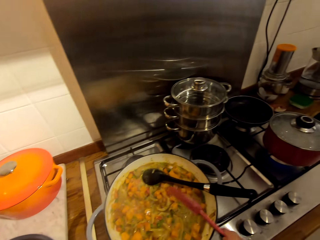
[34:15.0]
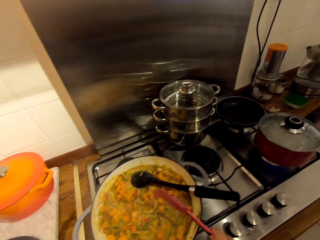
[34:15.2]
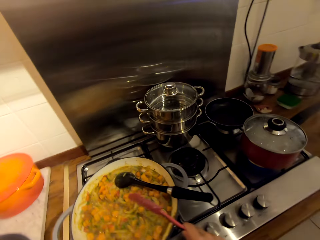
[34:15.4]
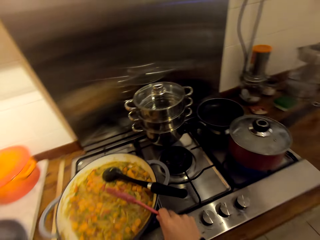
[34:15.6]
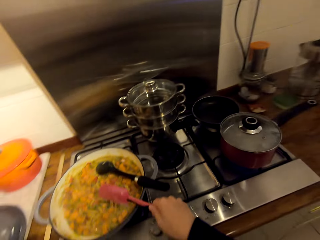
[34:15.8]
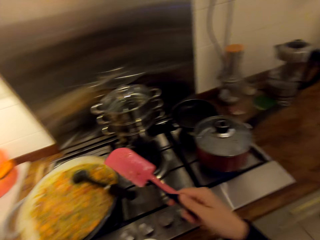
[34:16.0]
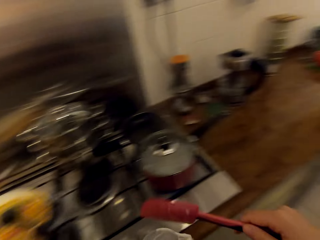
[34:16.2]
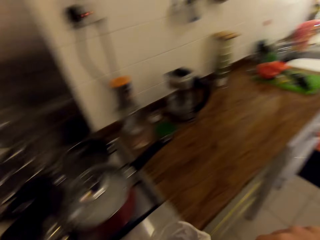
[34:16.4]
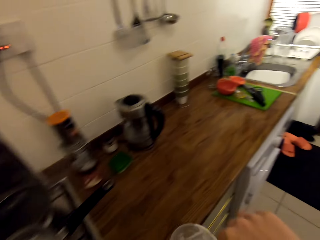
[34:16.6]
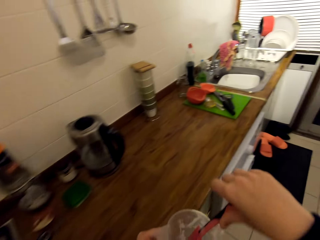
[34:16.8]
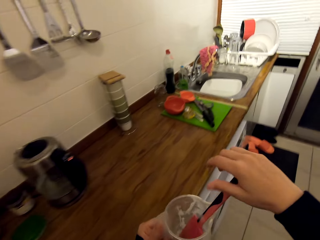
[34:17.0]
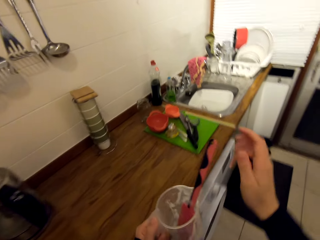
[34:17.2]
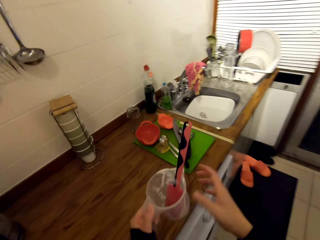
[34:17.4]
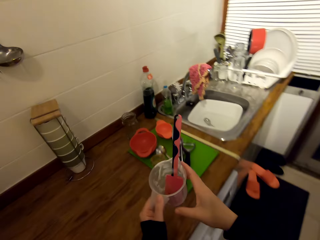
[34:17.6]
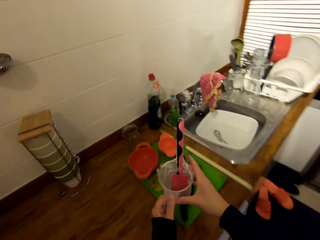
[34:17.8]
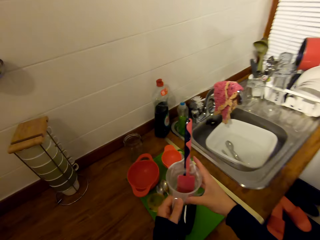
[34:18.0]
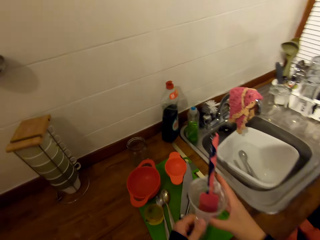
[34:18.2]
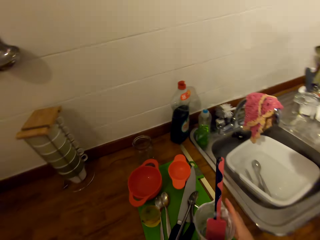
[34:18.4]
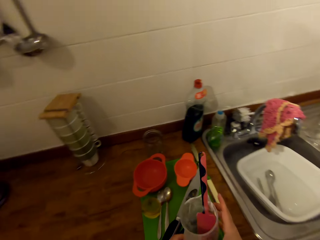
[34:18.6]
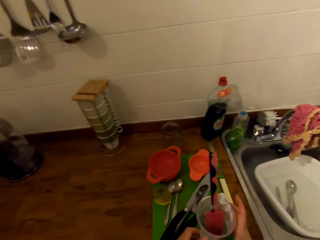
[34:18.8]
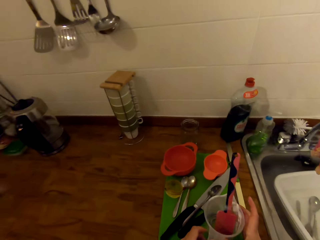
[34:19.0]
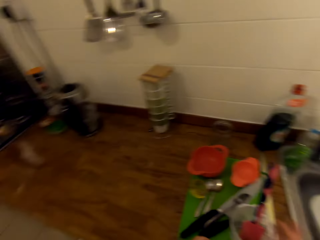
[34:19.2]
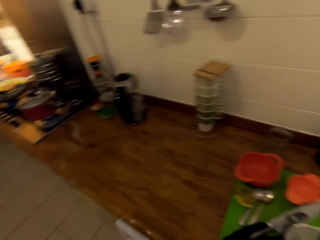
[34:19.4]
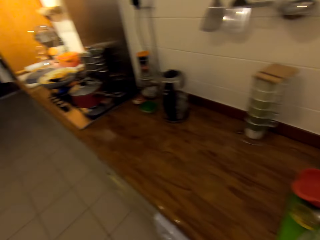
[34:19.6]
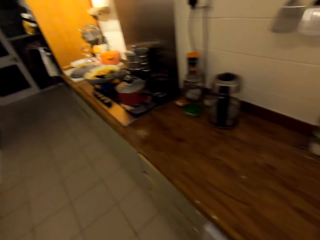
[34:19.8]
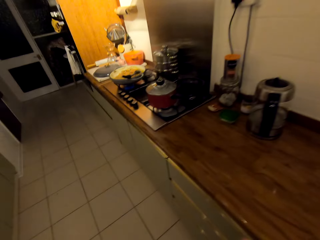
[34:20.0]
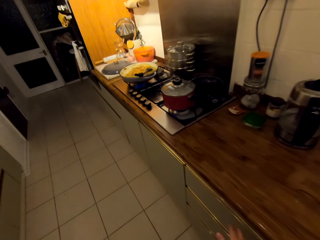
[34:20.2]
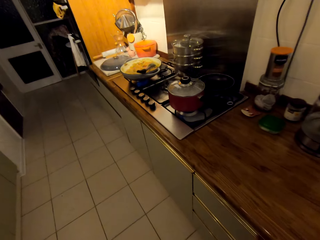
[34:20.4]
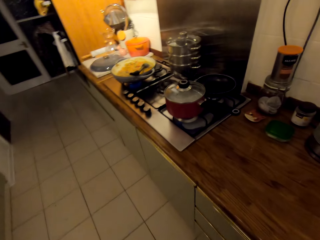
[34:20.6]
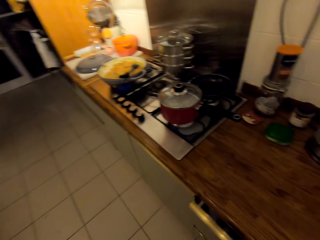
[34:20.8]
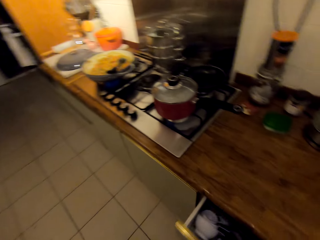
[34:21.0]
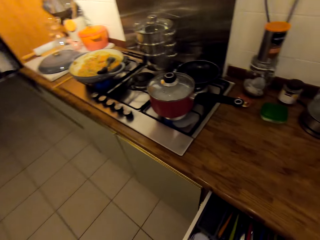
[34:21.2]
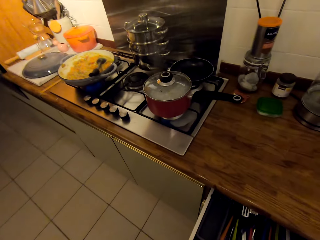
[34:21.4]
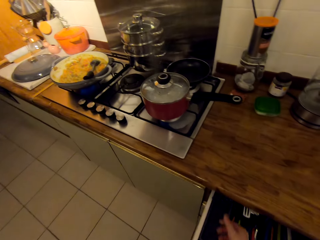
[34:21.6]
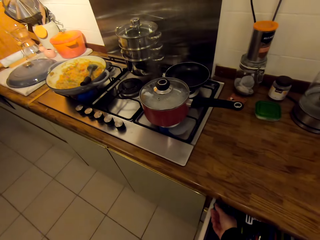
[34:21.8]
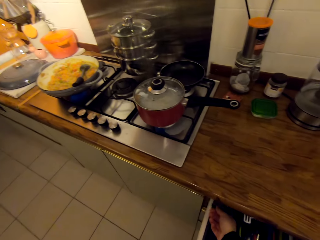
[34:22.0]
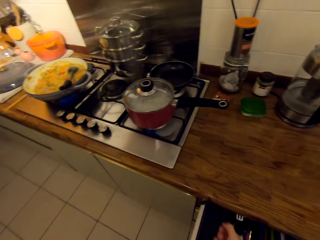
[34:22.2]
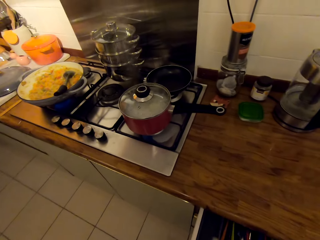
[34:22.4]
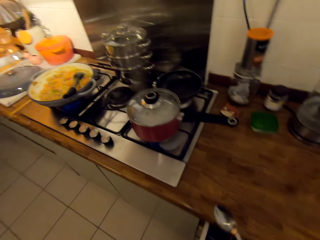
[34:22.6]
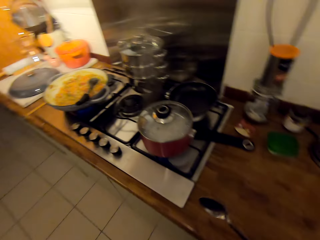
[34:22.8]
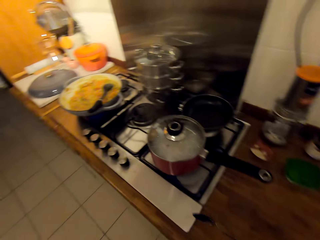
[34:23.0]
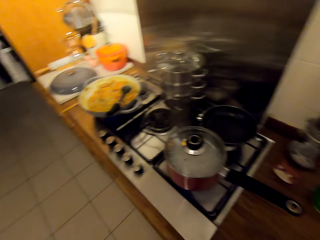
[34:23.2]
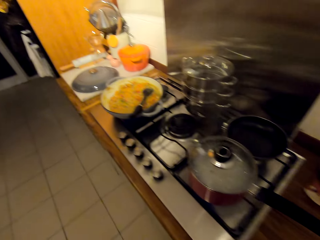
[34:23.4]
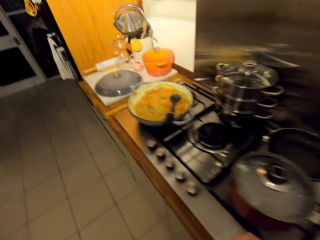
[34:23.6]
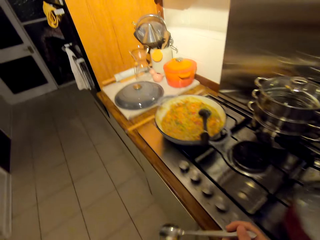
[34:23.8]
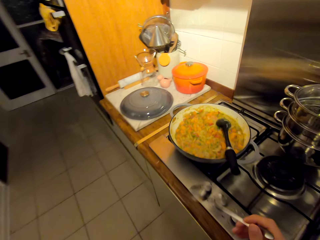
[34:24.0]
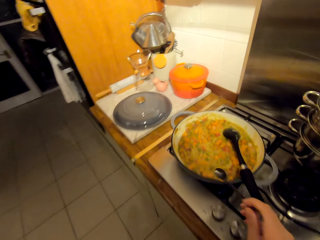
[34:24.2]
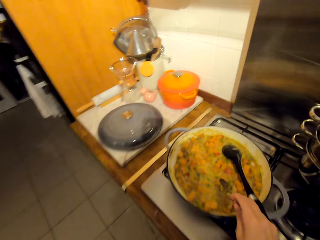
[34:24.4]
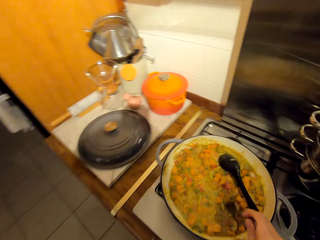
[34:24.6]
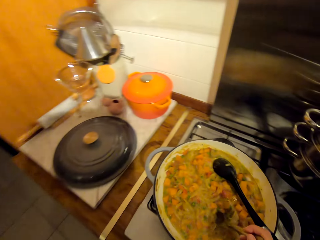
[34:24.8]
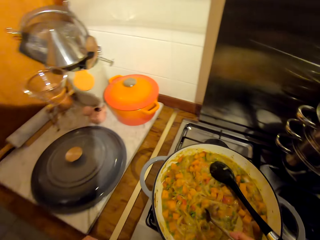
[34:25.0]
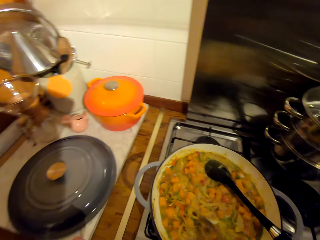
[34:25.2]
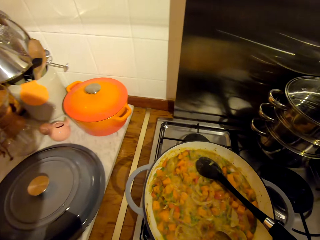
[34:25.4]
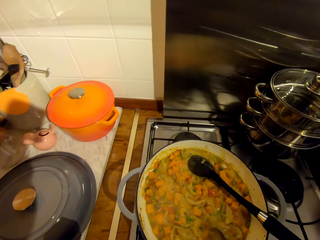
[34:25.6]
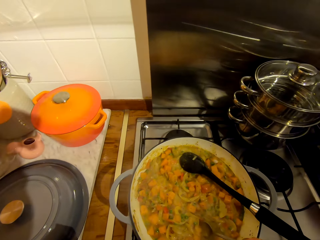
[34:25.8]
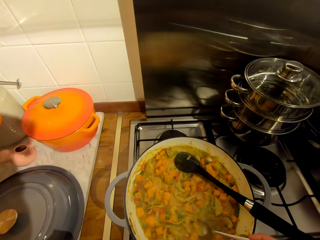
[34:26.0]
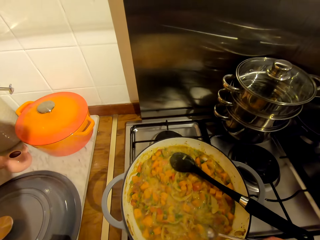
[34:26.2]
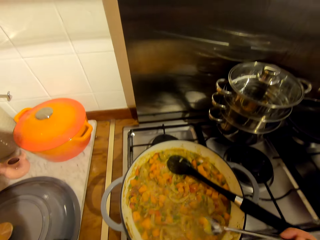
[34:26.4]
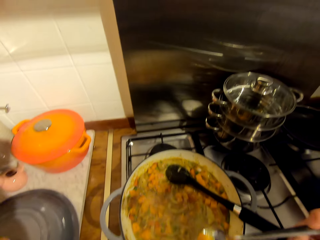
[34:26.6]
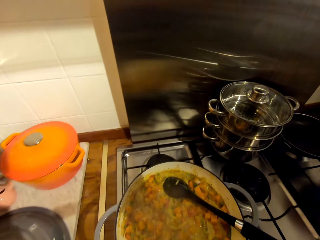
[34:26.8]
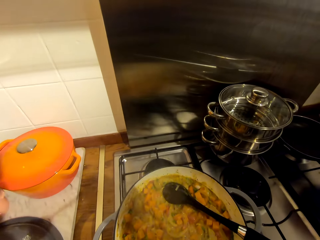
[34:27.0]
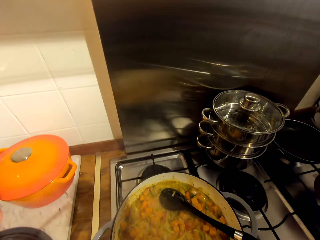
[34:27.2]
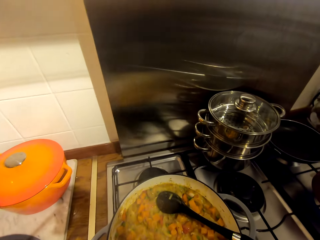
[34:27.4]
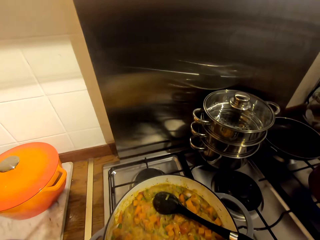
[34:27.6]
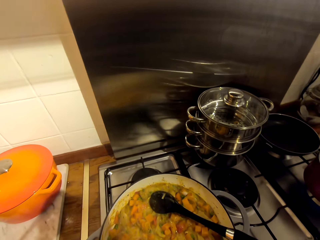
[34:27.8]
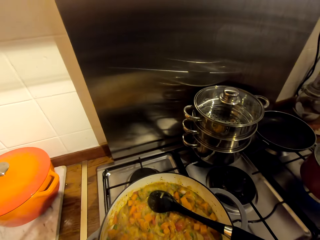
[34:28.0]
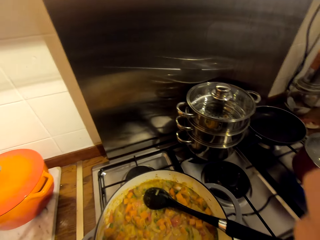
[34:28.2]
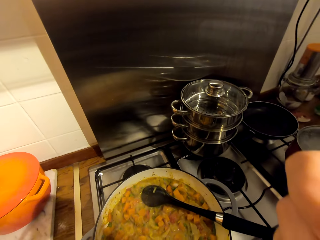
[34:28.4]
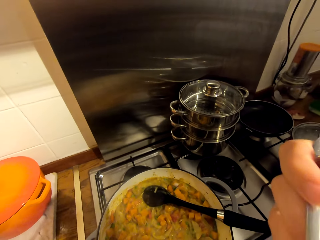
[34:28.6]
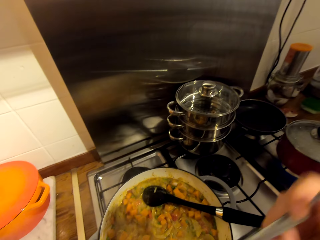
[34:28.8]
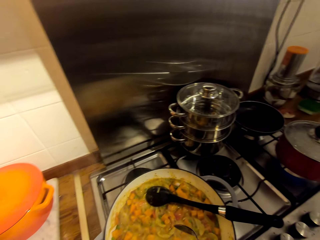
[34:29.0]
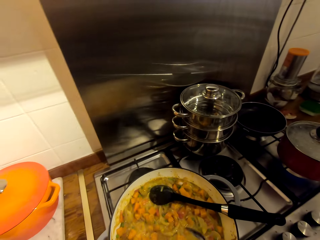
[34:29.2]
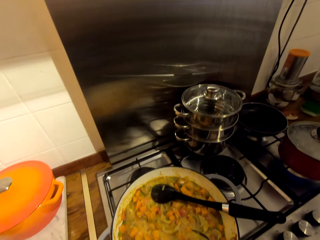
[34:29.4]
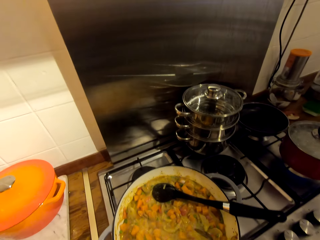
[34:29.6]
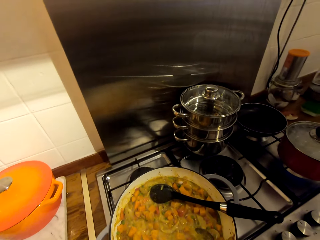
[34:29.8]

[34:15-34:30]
The camera wearer hits the spatula on the edge of the pot. He turns around the kitchen. He walks towards the sink. He places the spatula in the liter can. He holds the jug with both his hands and places the jug on the chopping board. He walks towards the cooker. He turns around the kitchen and walks around the kitchen. He opens the drawer. He picks up the spoon from the drawer. He walks towards the cooker. He fetches the stew with the spoon. He stirs the food with the spoon. He tastes the stew.

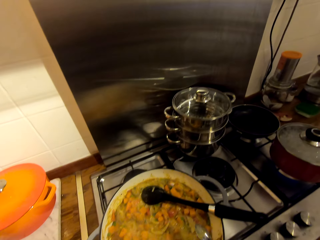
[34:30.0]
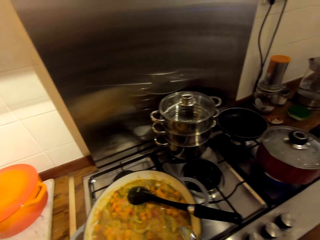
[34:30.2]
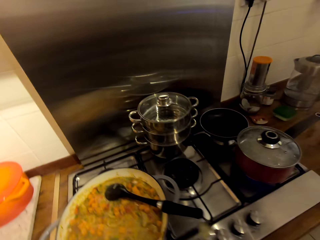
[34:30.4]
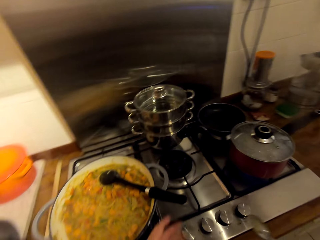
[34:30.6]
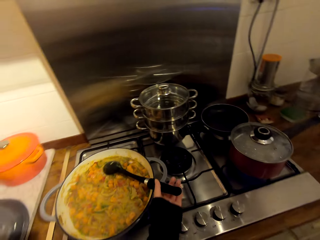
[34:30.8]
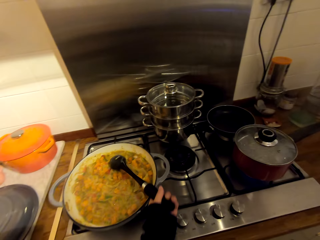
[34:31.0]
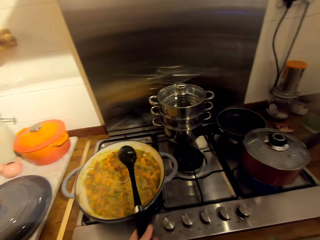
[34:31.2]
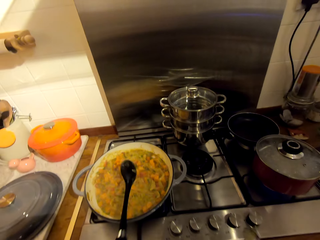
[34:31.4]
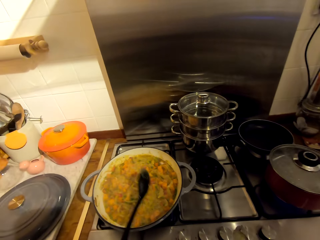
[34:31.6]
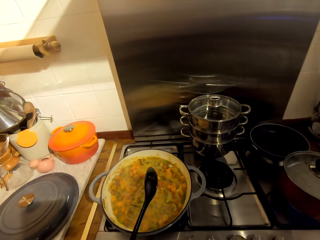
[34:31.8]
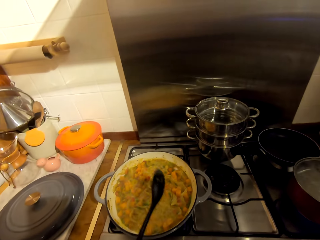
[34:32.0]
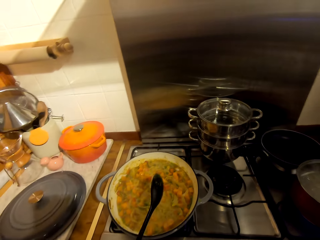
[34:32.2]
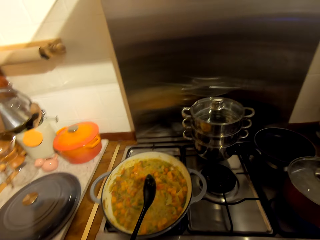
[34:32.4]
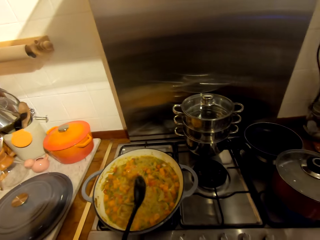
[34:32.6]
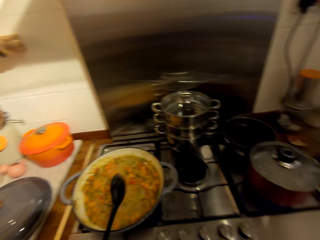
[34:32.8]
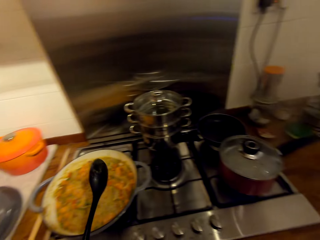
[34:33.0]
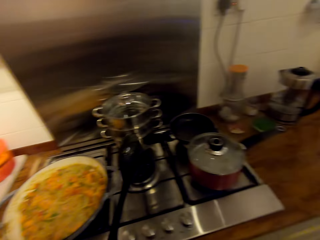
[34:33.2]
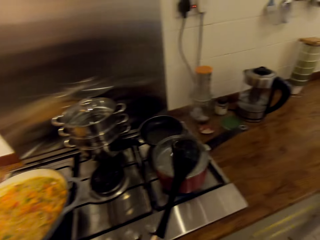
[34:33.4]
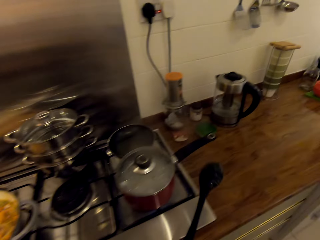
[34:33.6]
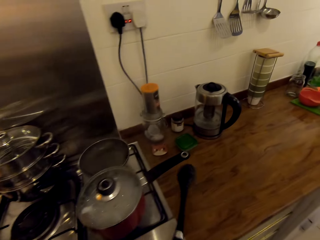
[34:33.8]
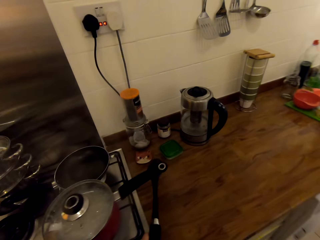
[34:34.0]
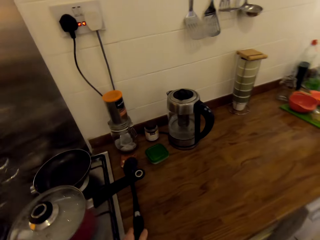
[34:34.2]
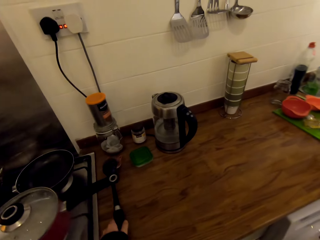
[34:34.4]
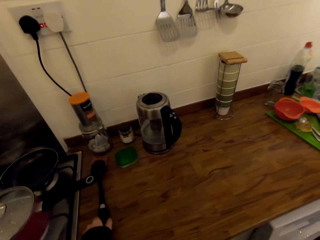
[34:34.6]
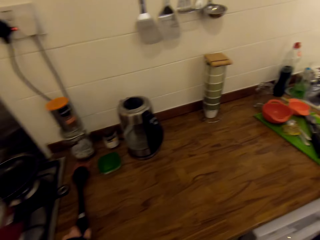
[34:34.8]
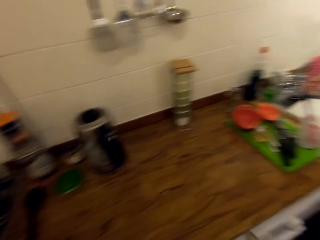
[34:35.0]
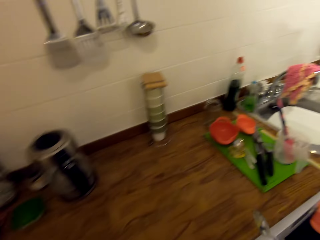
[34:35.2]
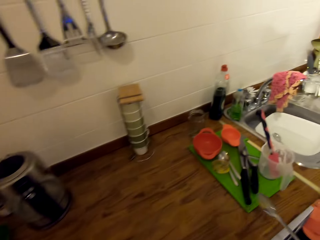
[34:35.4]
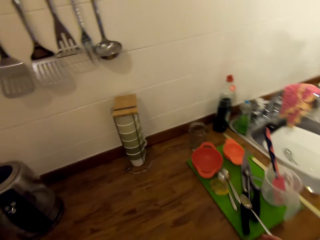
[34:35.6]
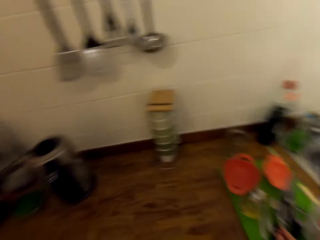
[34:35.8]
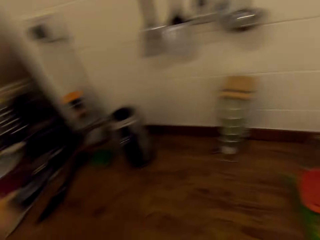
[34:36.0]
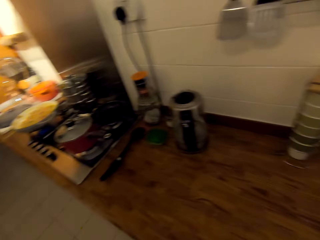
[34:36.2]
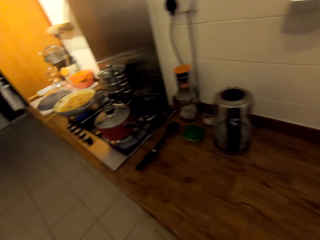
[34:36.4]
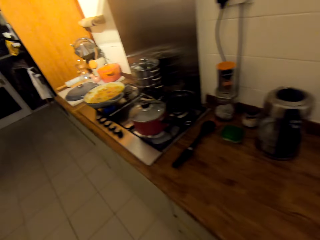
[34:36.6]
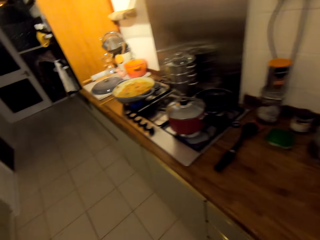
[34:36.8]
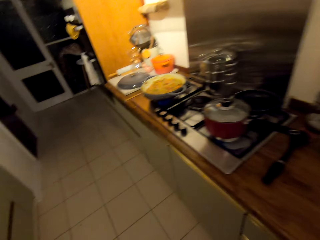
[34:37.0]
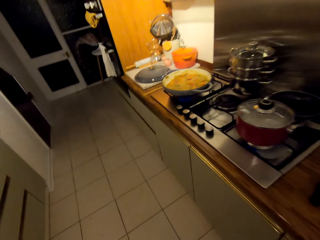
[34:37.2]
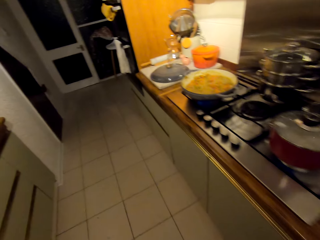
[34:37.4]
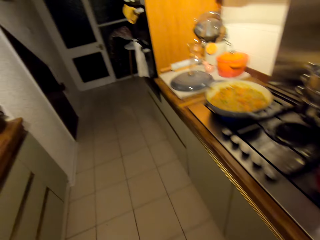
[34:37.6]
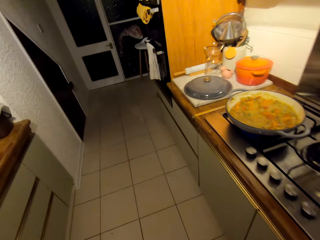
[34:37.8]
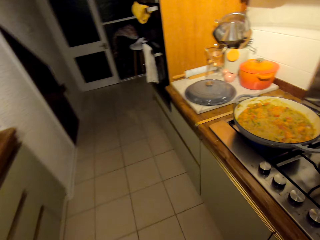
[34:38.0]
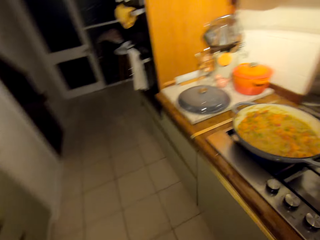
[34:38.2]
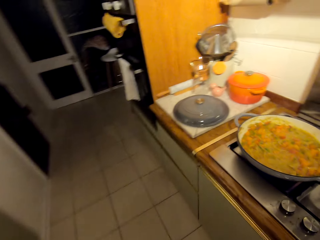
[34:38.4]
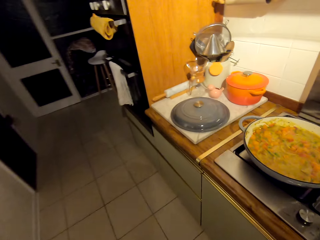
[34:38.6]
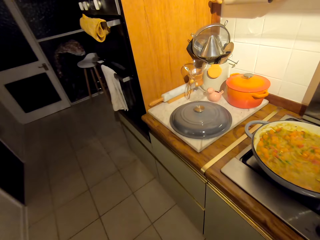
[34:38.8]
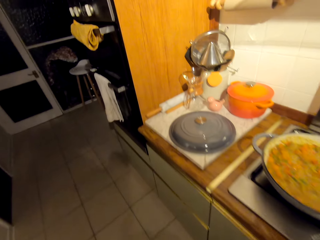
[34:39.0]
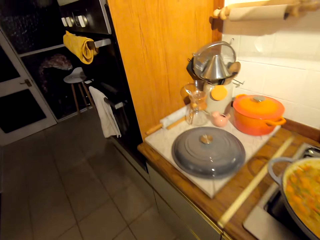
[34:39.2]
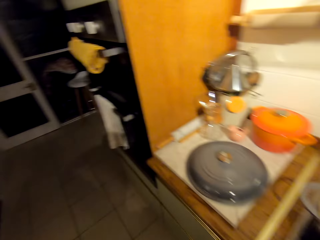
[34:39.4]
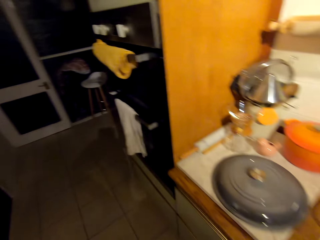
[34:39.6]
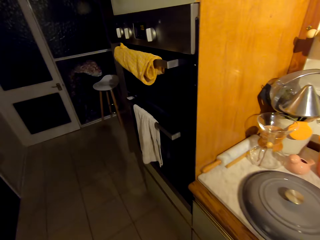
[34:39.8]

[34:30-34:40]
The camera wearer picks up the other spoon. They hit the spoon or cooking stick on the edge of the pot. They hold the cooking stick on the pan. They turn around the kitchen. They place the spoon on the counter. They place the other spoon on the chopping board. They turn around the kitchen, walk around the kitchen and walk towards the oven.
